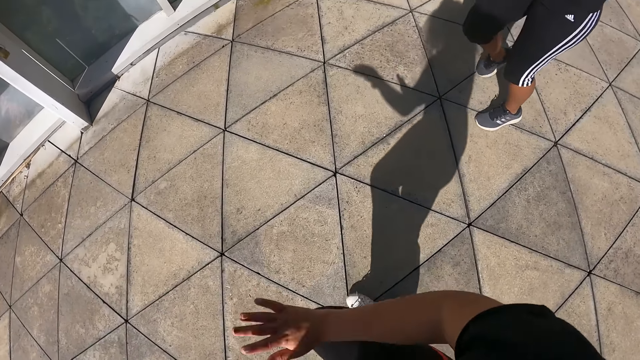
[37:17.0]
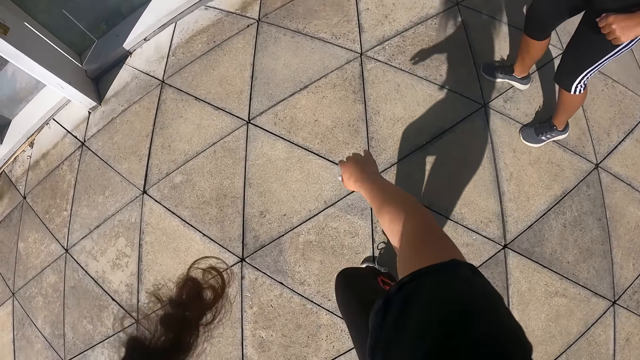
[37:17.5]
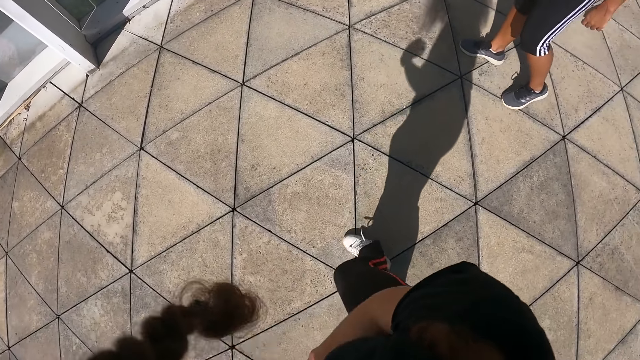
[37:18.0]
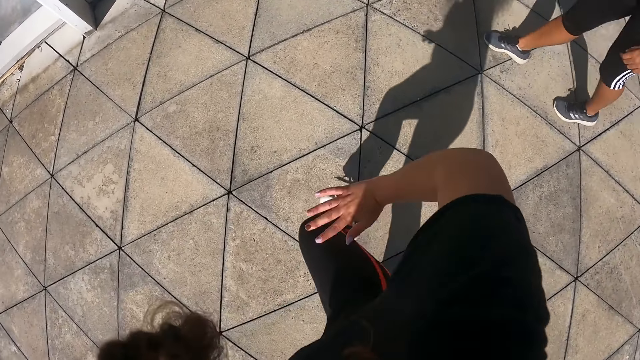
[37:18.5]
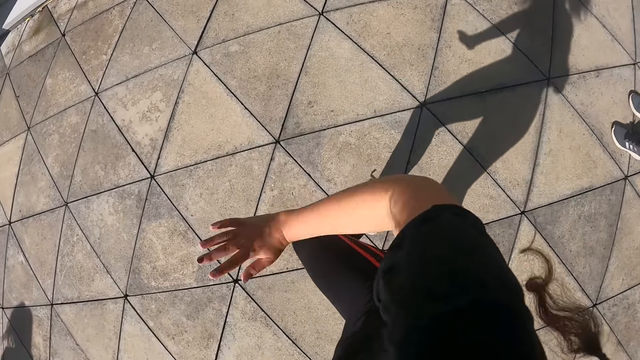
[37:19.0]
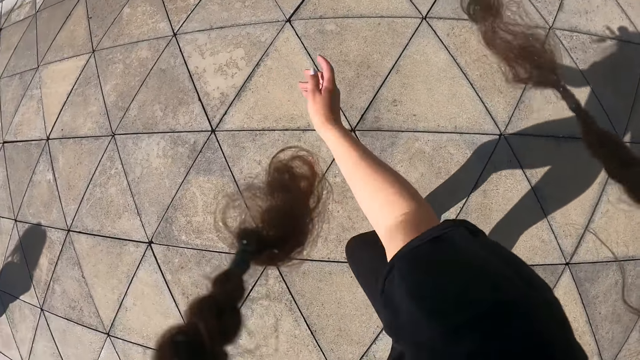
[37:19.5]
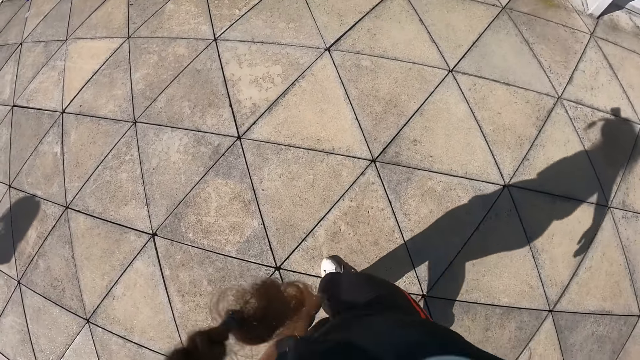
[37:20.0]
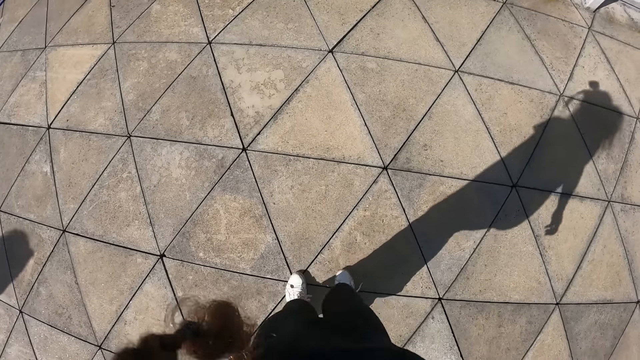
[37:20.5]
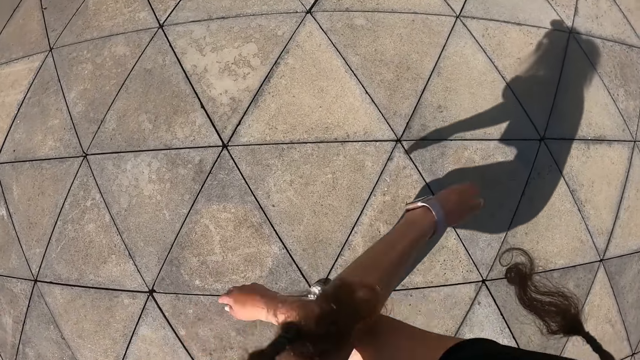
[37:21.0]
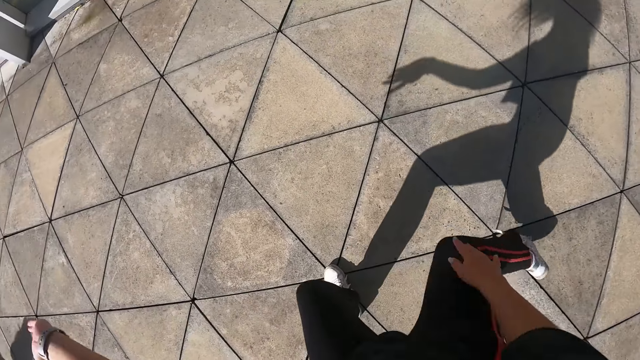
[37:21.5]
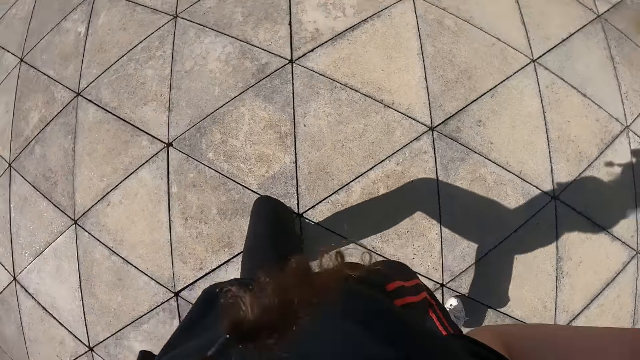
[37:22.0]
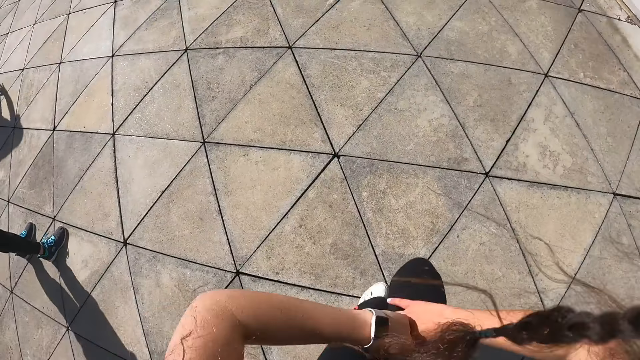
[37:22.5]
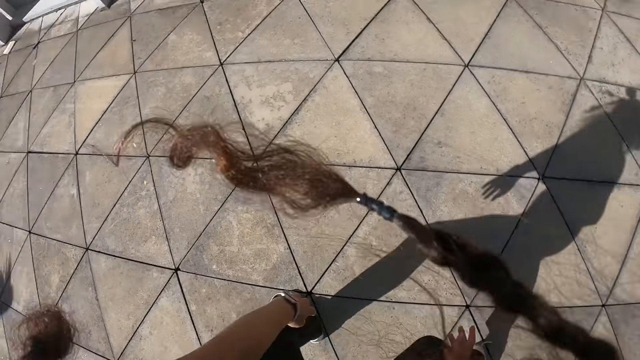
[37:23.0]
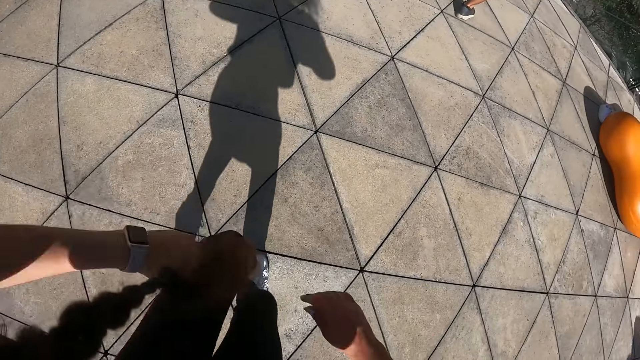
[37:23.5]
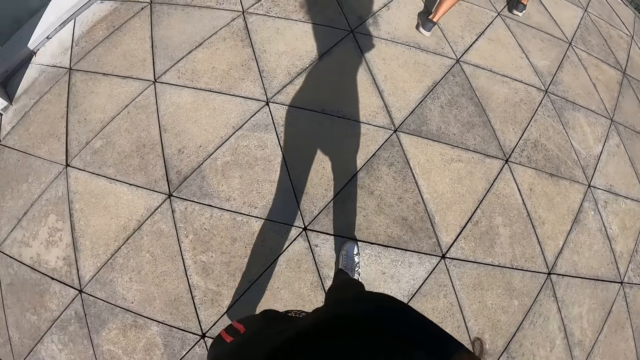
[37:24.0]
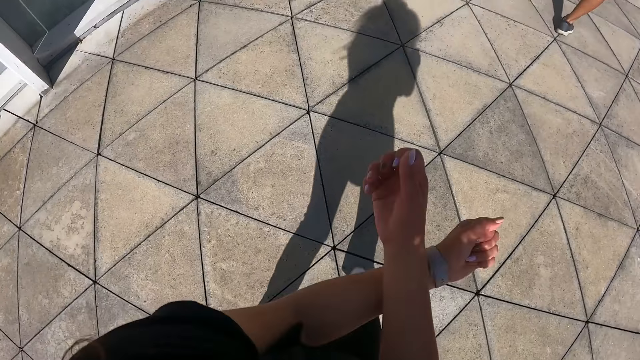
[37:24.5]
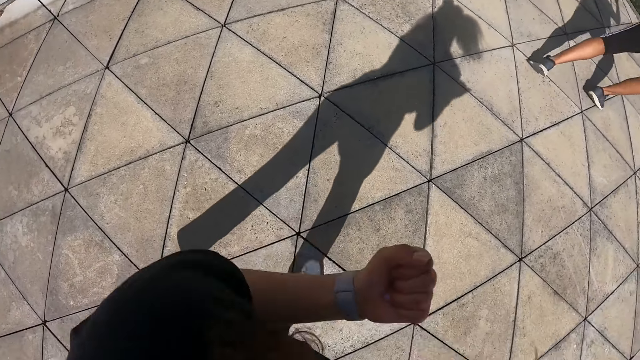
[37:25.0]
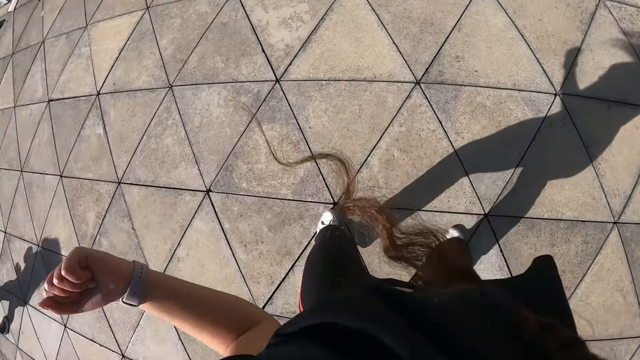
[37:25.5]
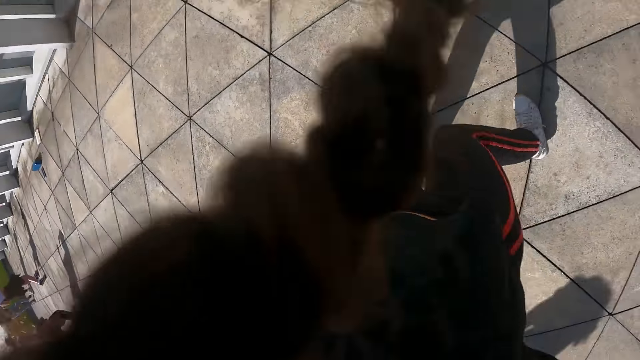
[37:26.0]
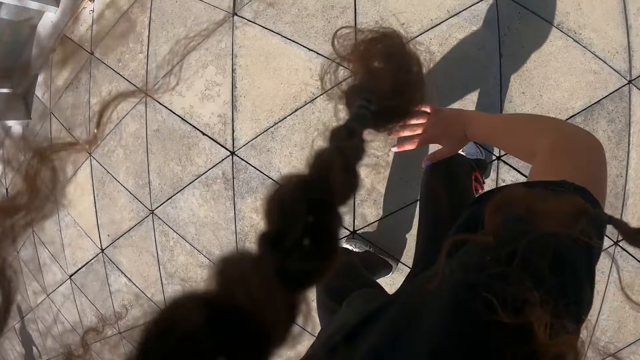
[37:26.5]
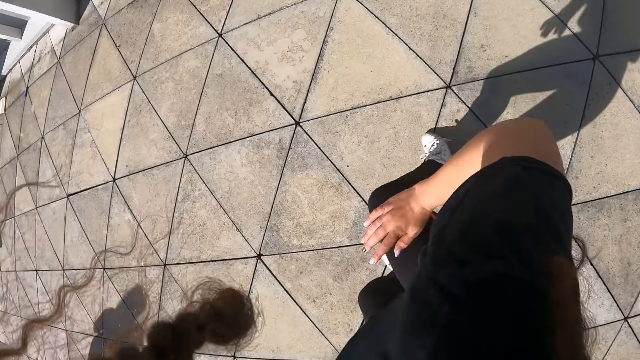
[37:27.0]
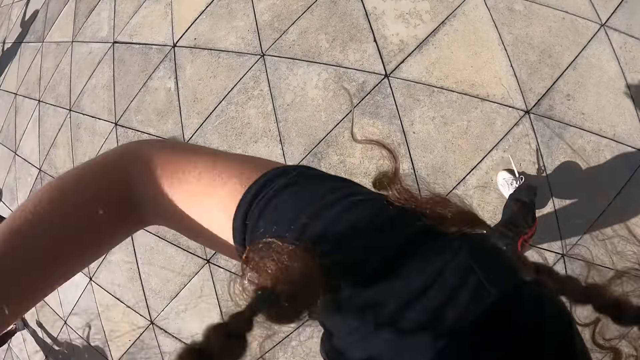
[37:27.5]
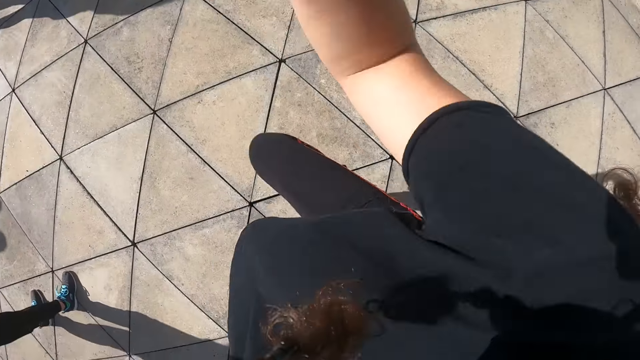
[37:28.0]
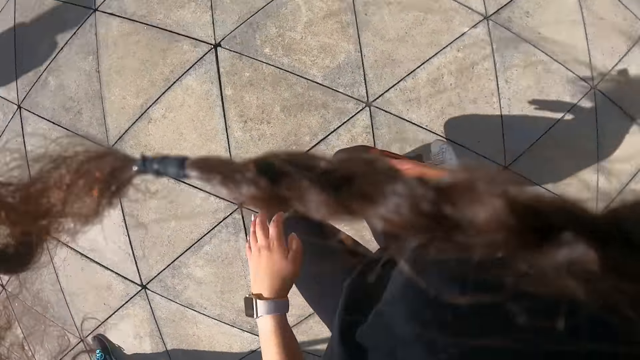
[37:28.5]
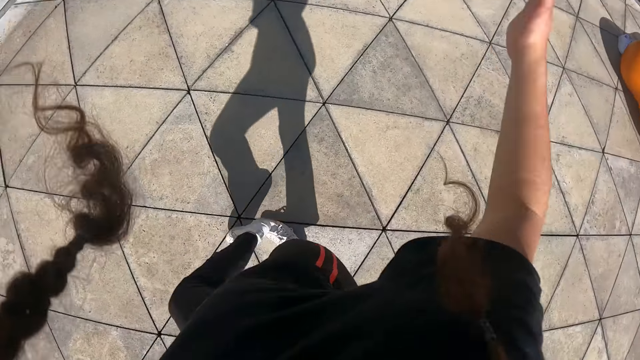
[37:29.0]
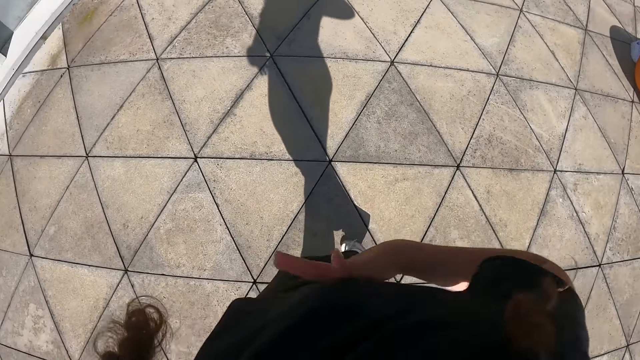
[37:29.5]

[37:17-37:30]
Several people are doing exercise. The camera wearer is doing exercise.

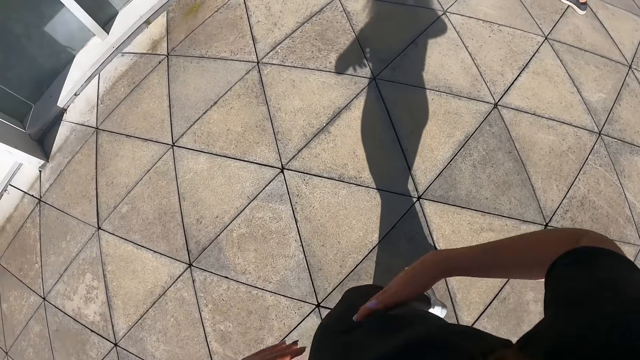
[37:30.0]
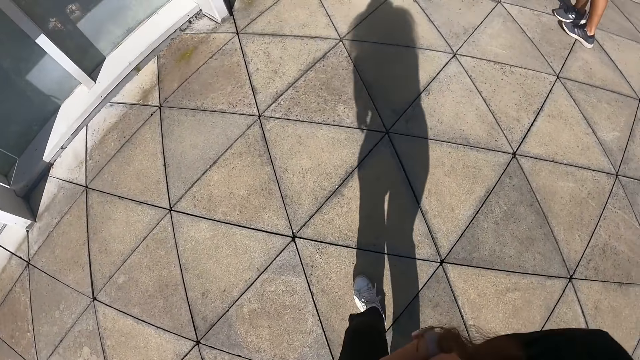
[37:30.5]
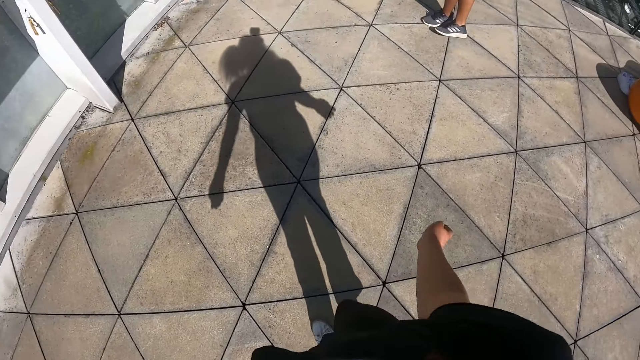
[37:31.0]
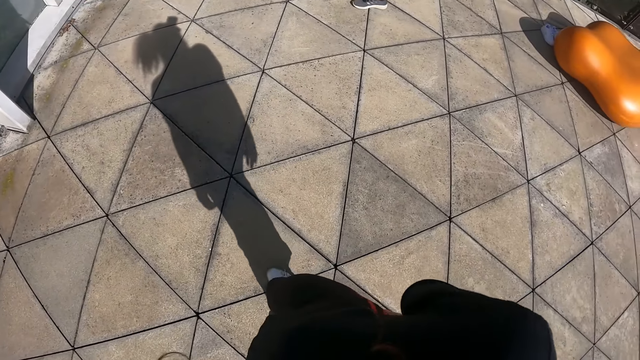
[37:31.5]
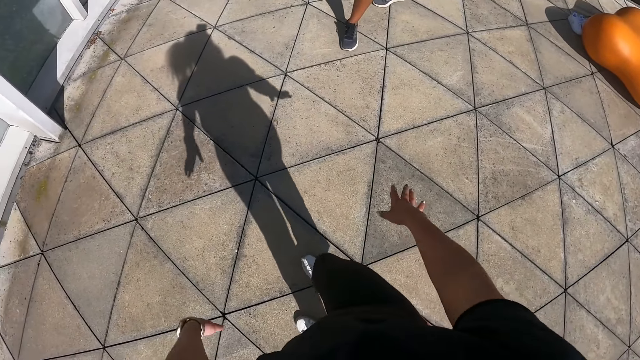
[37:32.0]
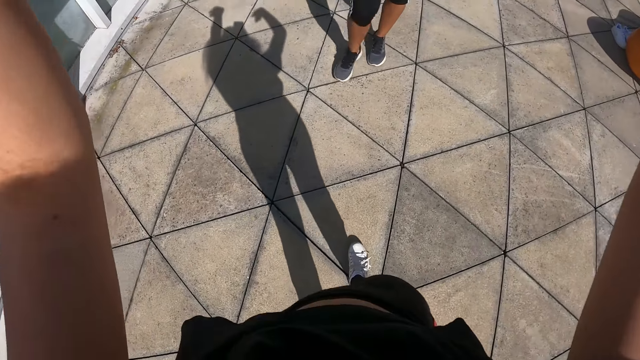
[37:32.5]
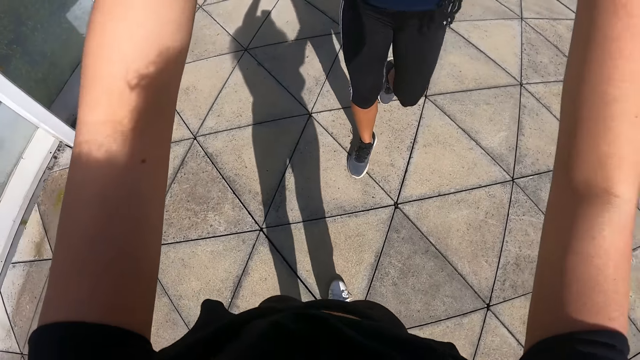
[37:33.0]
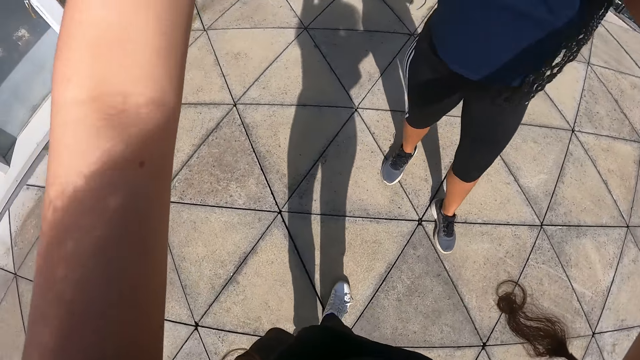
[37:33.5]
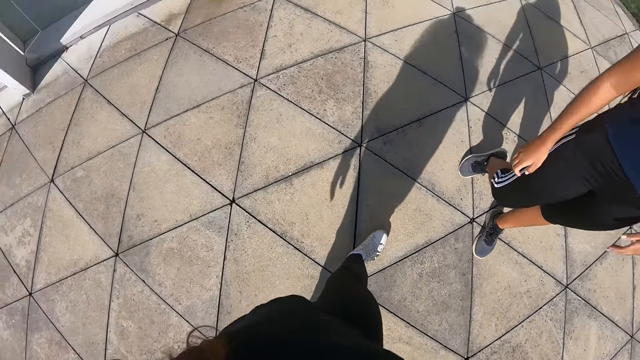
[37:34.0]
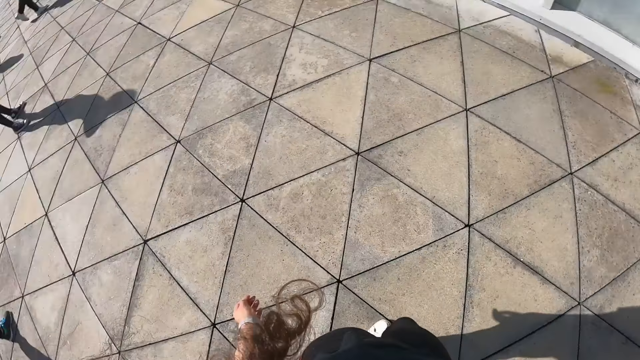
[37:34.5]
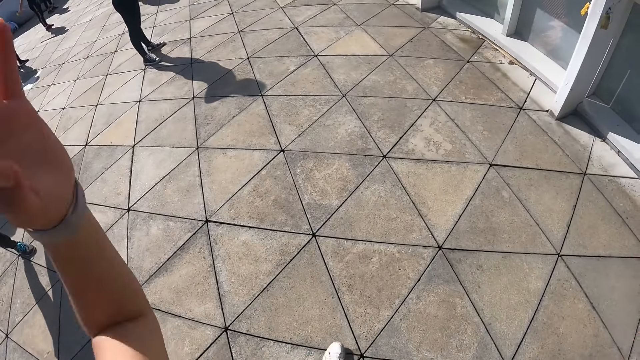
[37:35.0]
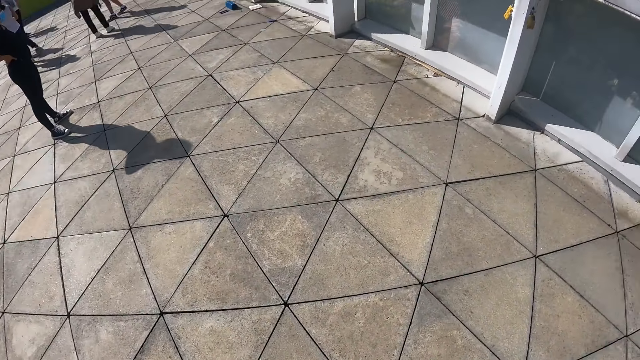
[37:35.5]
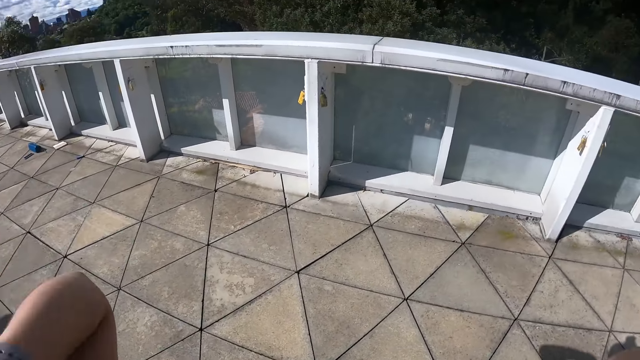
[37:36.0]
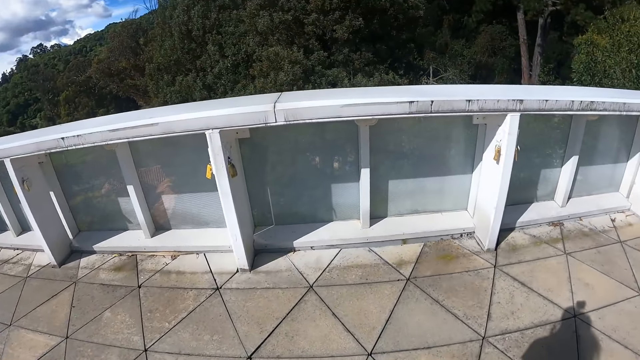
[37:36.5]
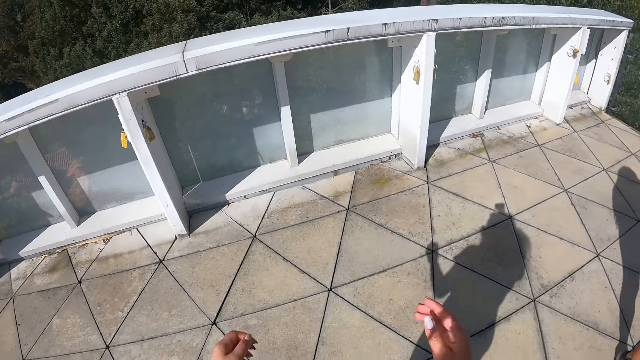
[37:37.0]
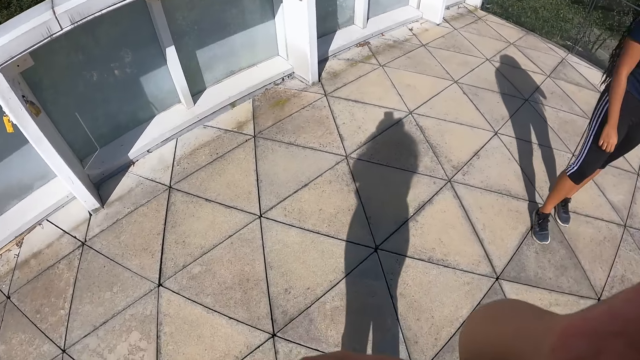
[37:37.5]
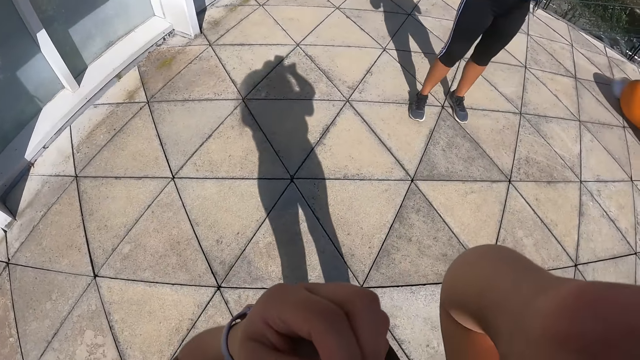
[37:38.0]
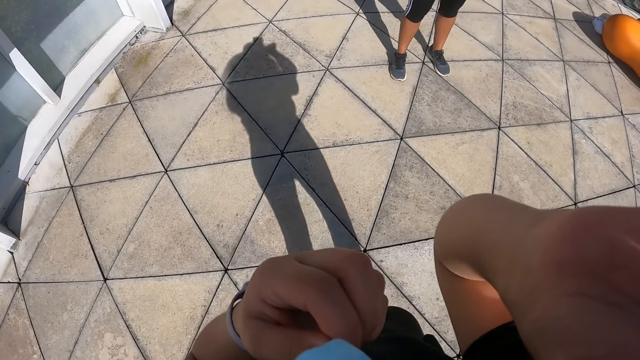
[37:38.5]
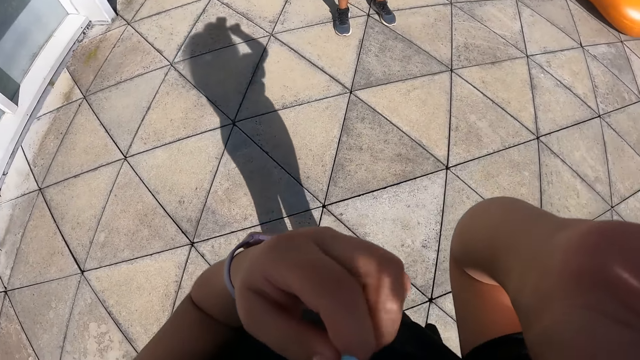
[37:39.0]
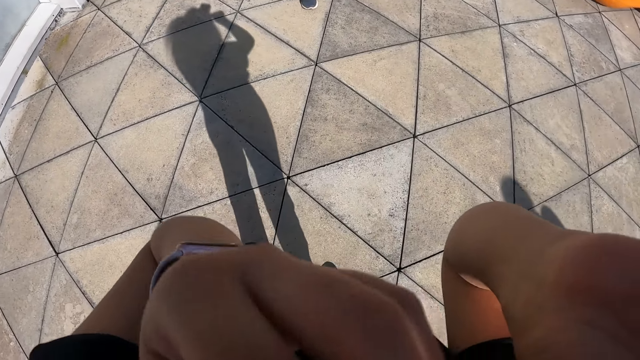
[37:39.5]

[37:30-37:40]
A woman is moving around. The camera wearer high fives the woman with both hands. She raises both hands to her head. She adjusts the camera. She lowers both hands from her head. She raises both hands to her face.
